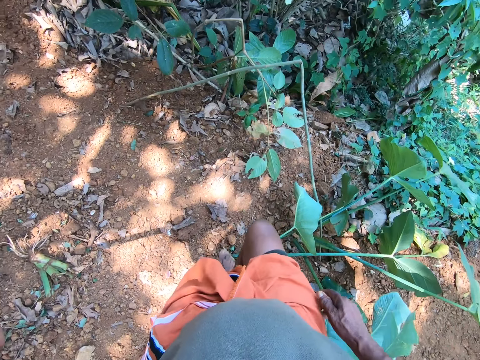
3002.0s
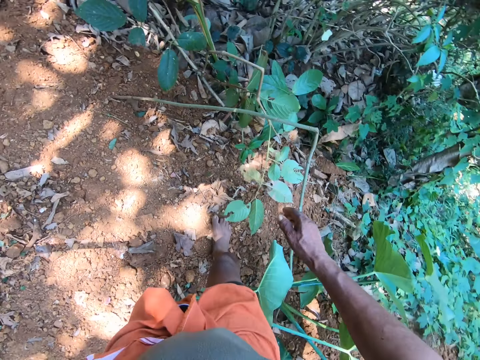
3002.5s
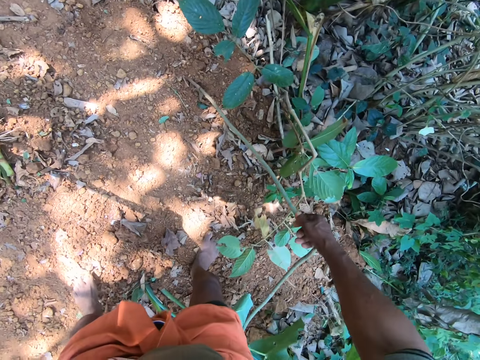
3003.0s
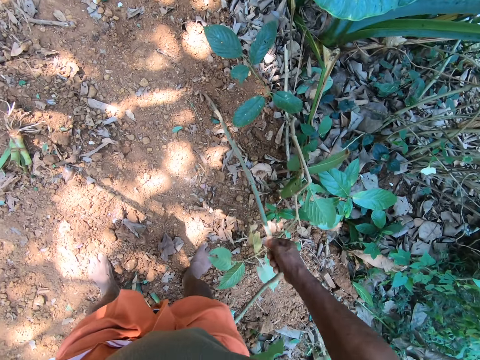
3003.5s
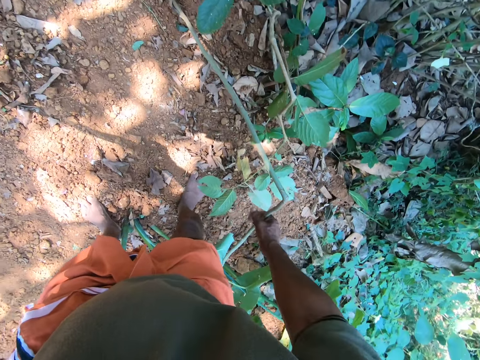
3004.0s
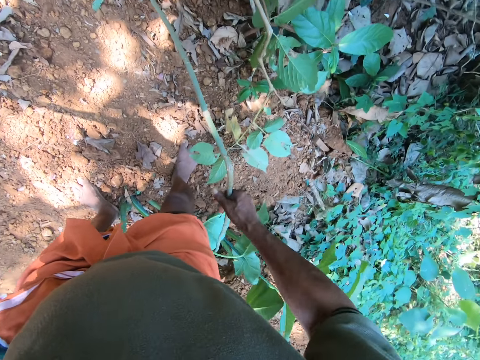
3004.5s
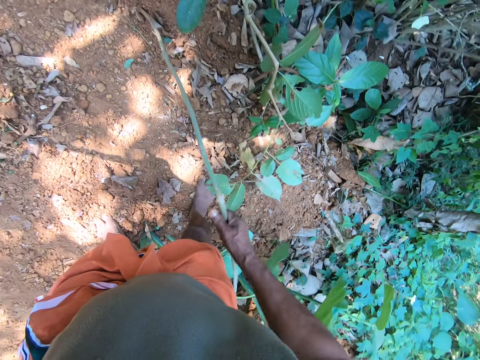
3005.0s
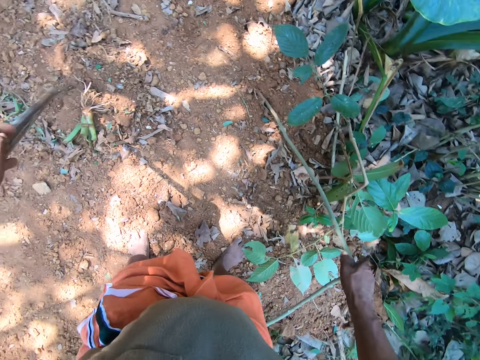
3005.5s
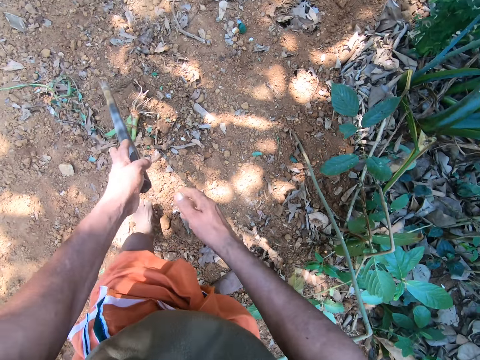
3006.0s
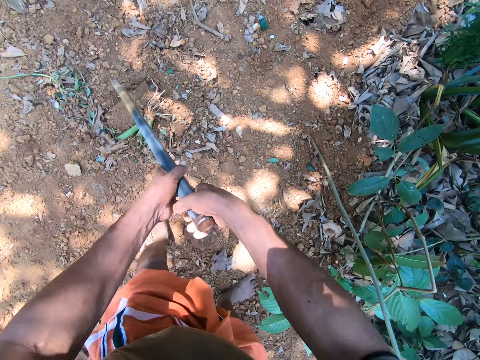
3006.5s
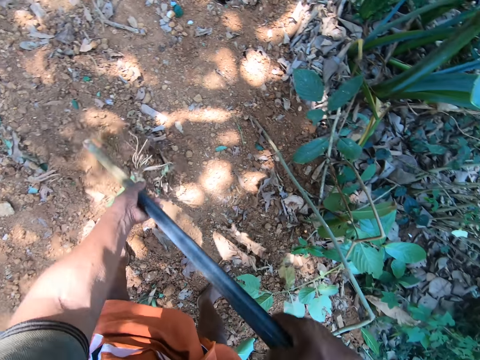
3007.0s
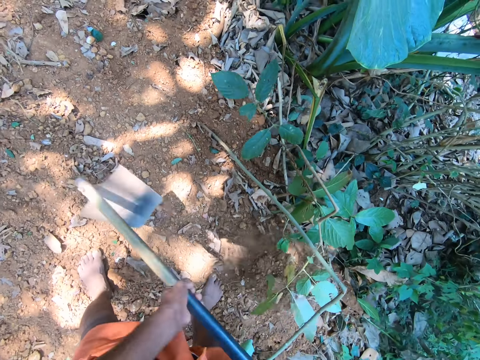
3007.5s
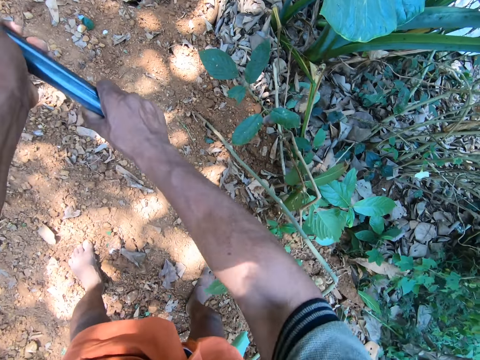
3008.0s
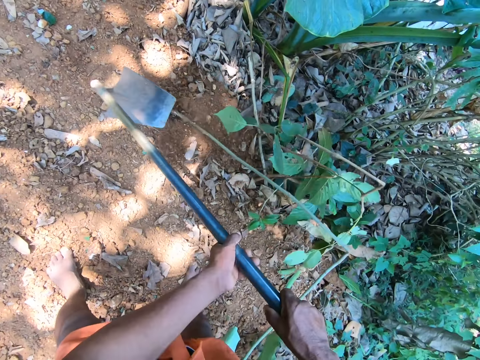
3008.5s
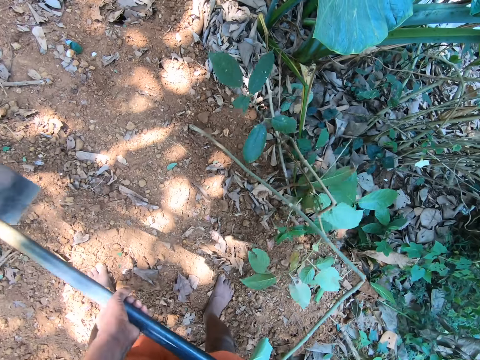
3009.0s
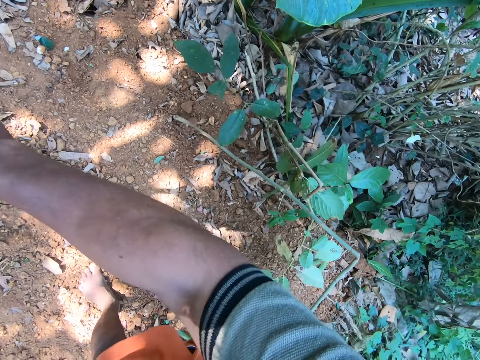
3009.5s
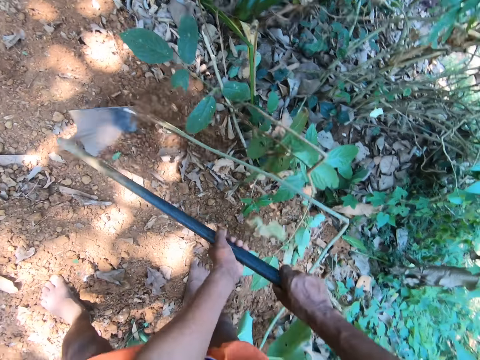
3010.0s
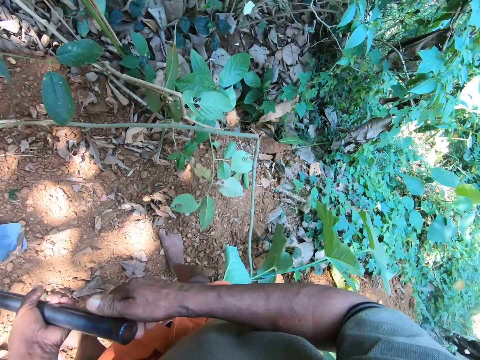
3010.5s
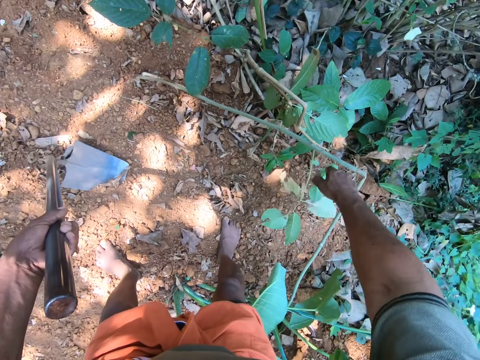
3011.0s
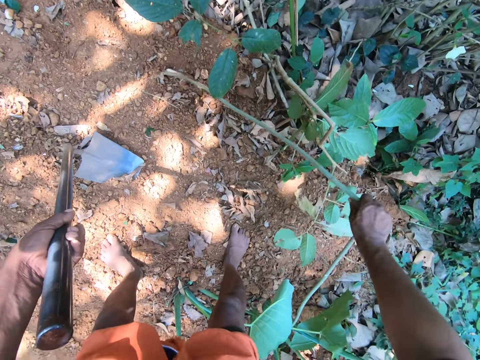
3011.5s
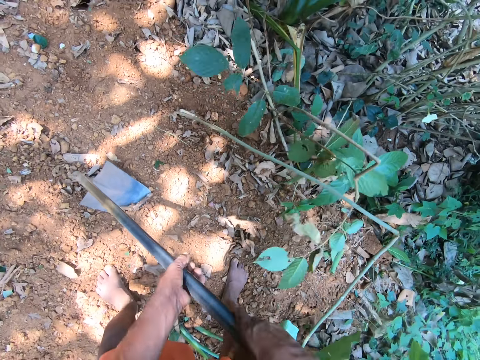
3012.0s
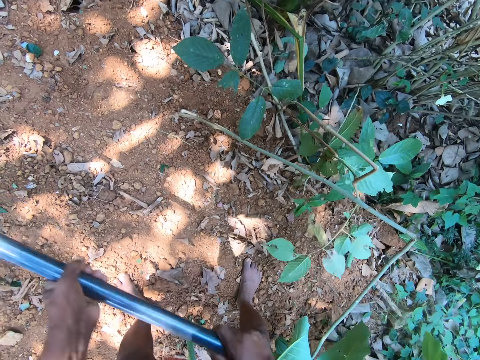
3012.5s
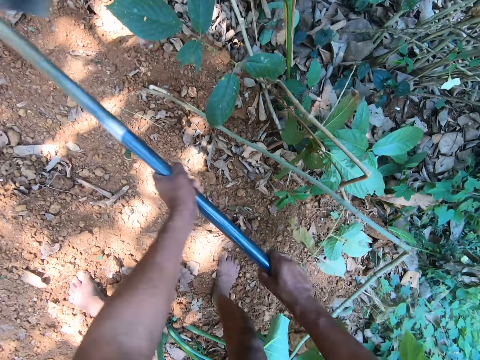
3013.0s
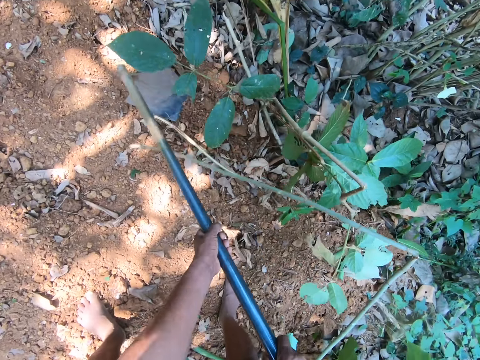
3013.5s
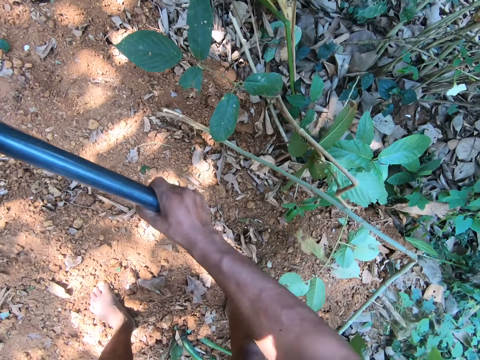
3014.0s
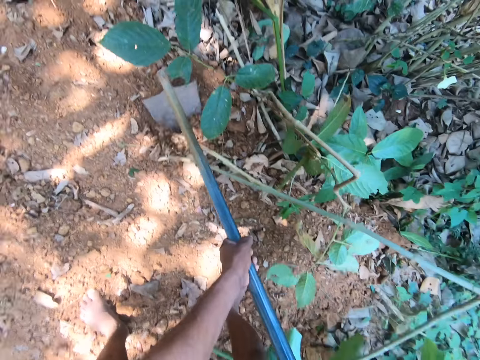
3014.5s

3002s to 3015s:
The camera wearer walks slightly. He adjusts a plant with his right hand. He holds a stick and pulls the stick. He holds the hoe with both hands. He moves sand into a bush with the hoe in his hands. He slides the hoe through the soil and digs on the soil. He cuts the plant with the hoe in both hands. He hits the stick with the hoe. He holds the stick. He lifts the hoe.

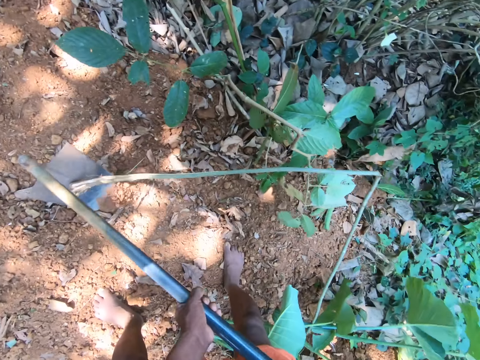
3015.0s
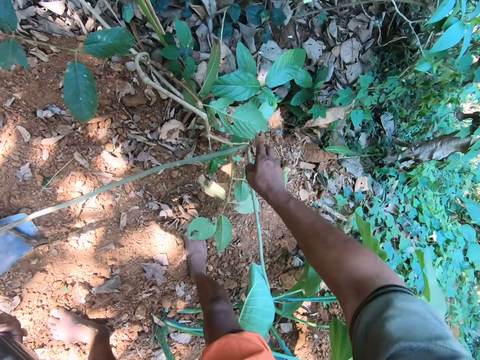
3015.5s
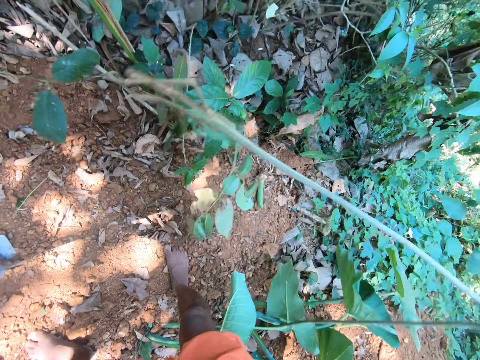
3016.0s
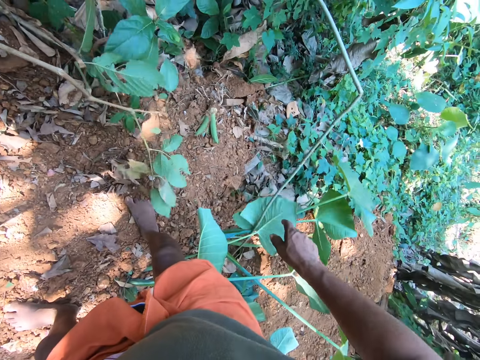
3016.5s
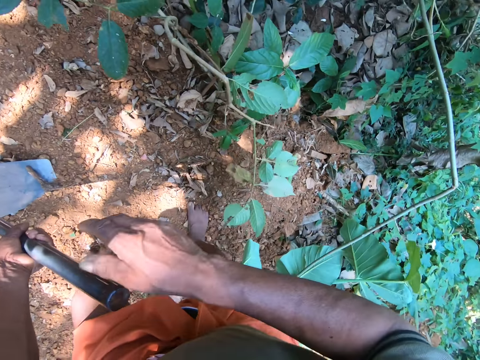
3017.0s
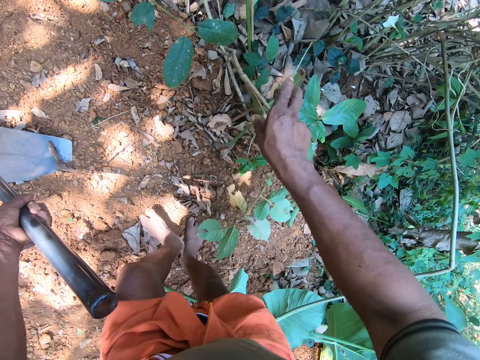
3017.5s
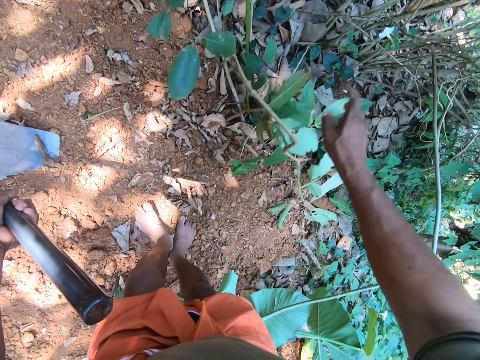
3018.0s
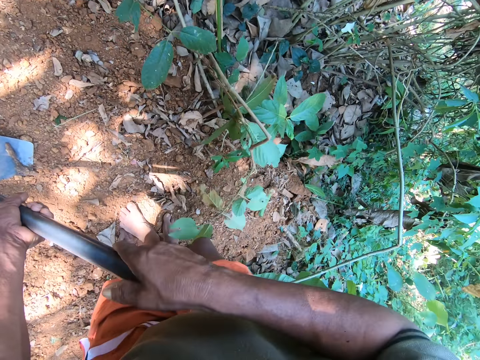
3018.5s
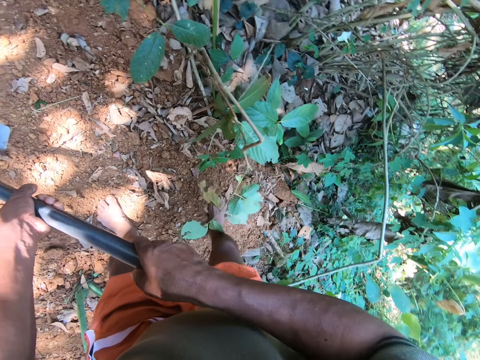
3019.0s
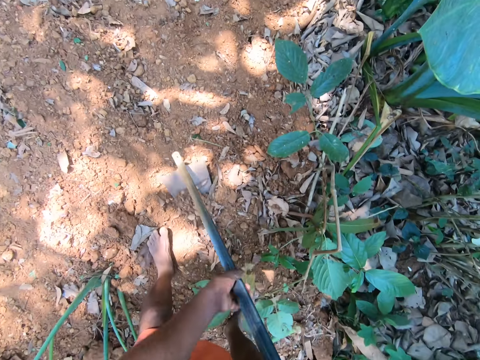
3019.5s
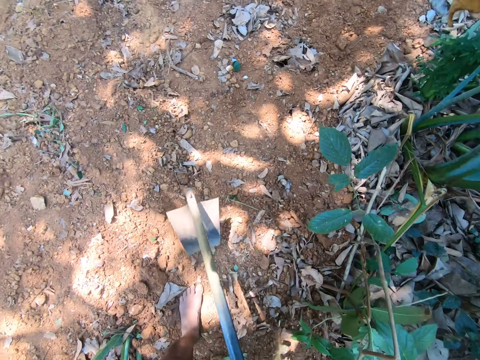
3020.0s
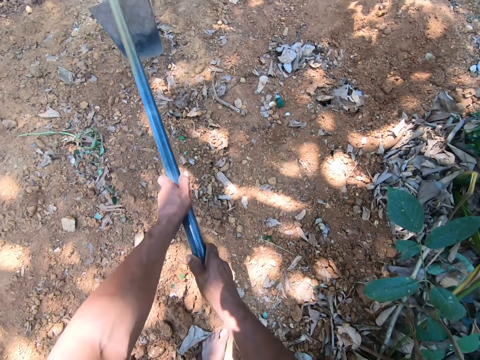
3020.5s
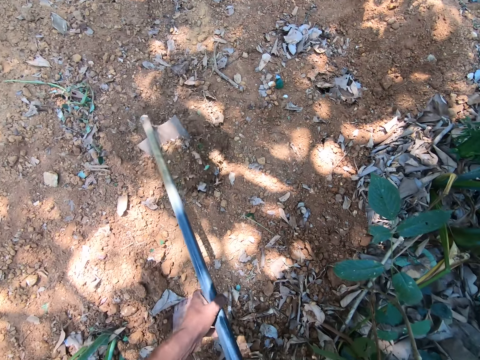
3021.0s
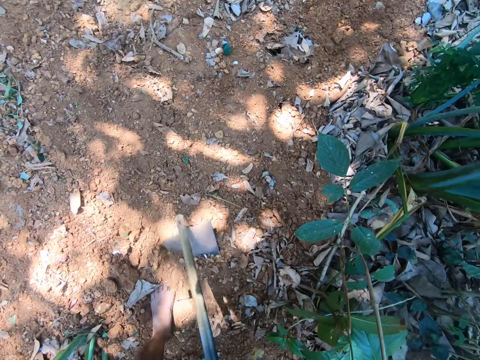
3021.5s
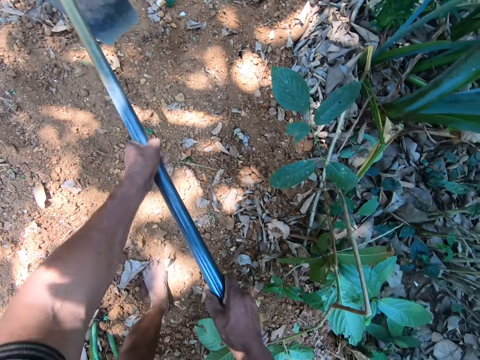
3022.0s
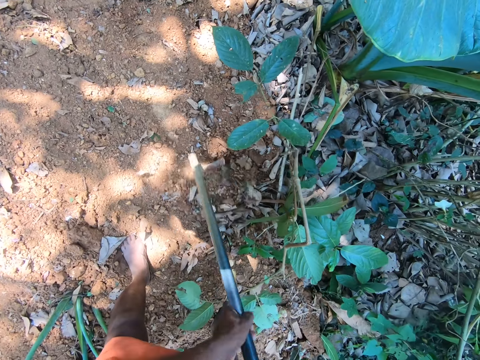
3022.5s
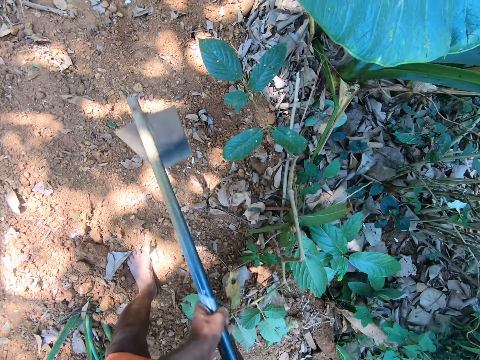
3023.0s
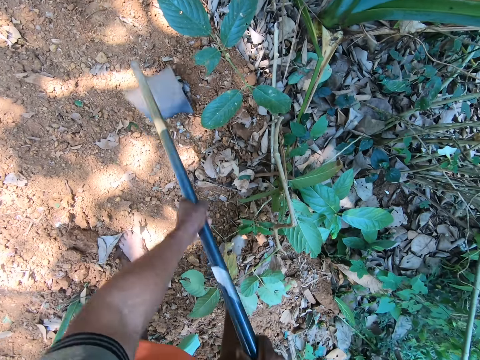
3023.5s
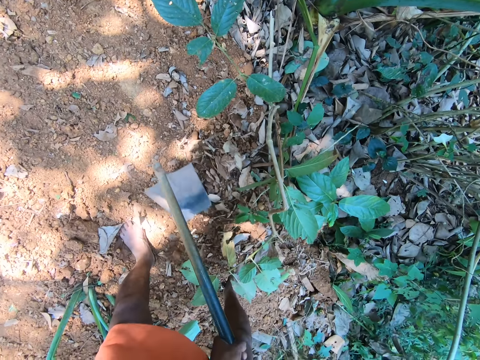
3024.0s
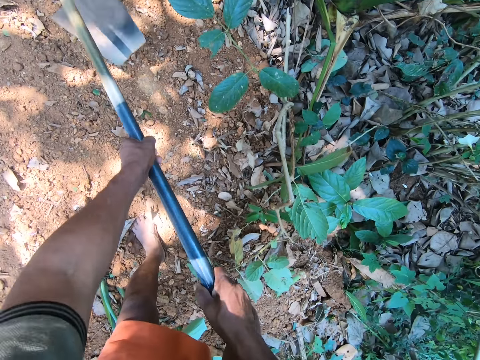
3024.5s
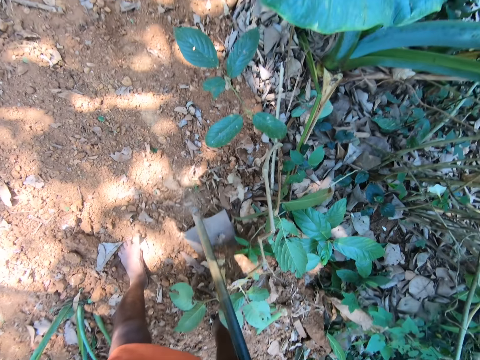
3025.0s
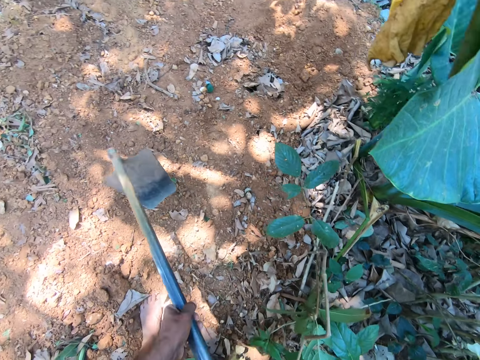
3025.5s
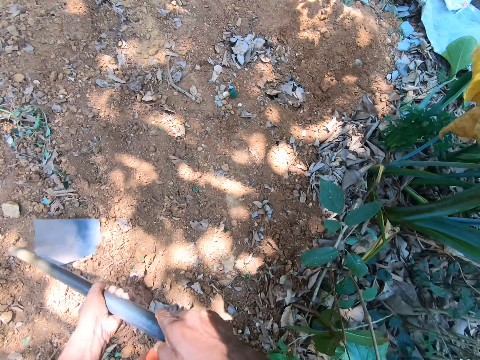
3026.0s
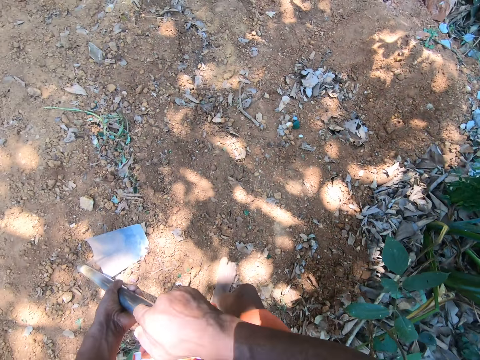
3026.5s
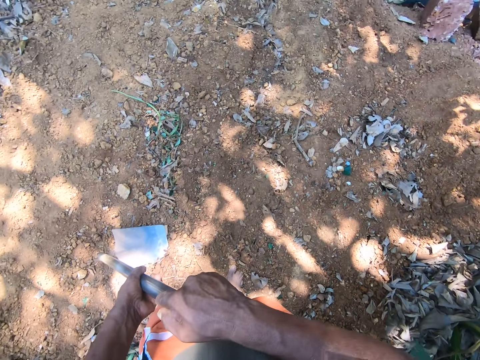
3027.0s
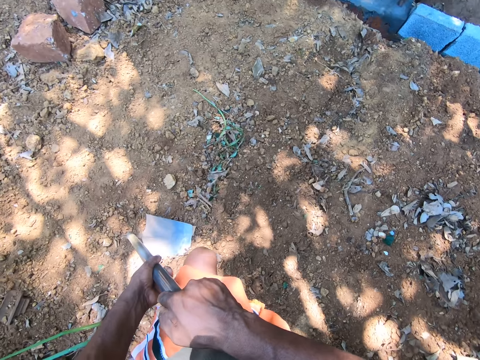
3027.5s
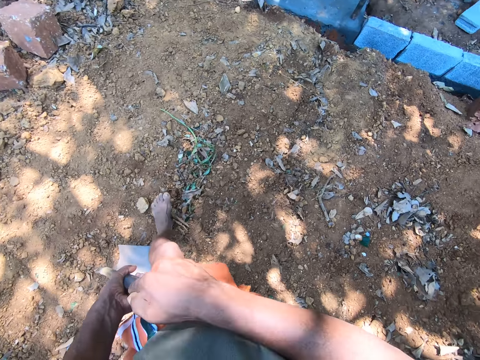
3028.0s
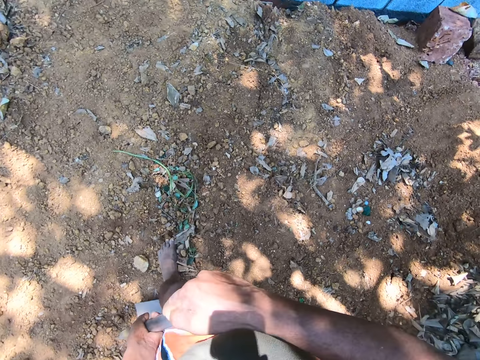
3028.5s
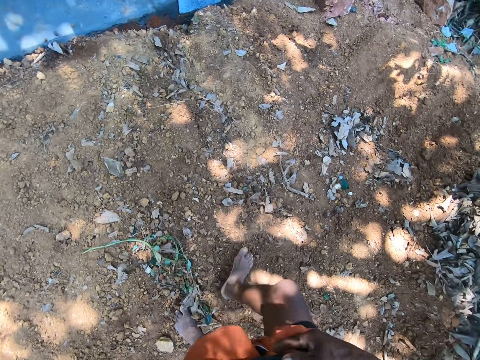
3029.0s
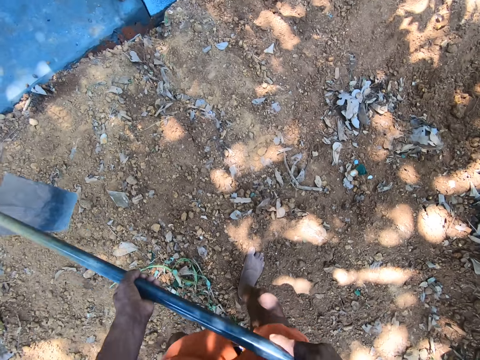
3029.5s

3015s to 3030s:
The camera wearer hits the stick with a hoe. He picks the plant with his right hand. He holds a stick and pulls the stick. He throws the plant in a bush with his right hand. He holds the hoe and slides the hoe. He digs on the soil and slides the hoe through the soil. He moves sand into the bush with the hoe in his hands. He digs on the soil and slides the hoe through the soil. He digs on the soil and slides the hoe through the soil. He lifts the hoe. He digs on the soil and slides the hoe through the soil. He lifts the hoe. He digs on the soil and slides the hoe through the soil. He holds the hoe on the soil. He moves his left leg.
